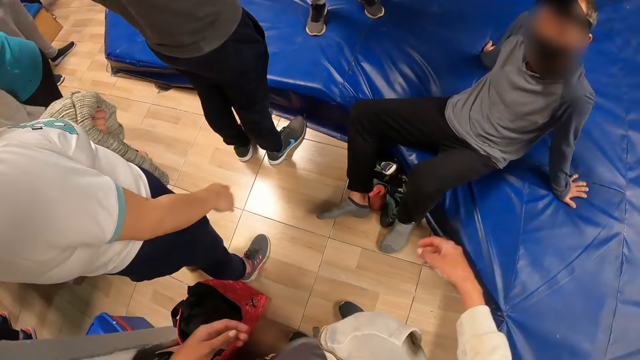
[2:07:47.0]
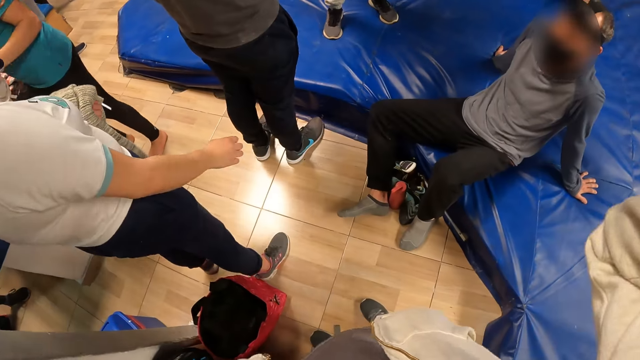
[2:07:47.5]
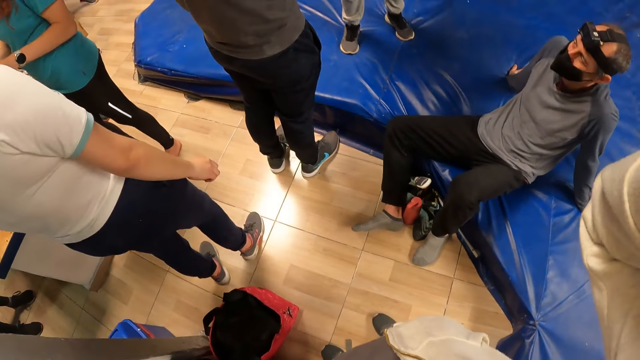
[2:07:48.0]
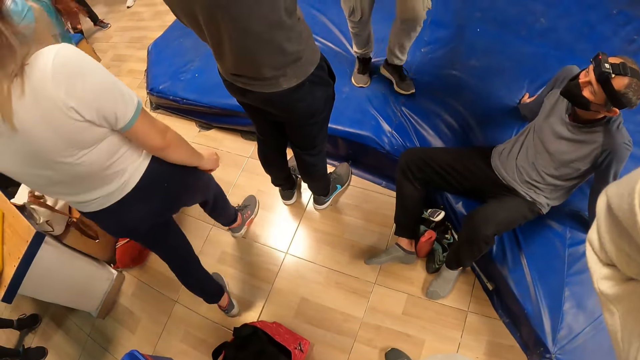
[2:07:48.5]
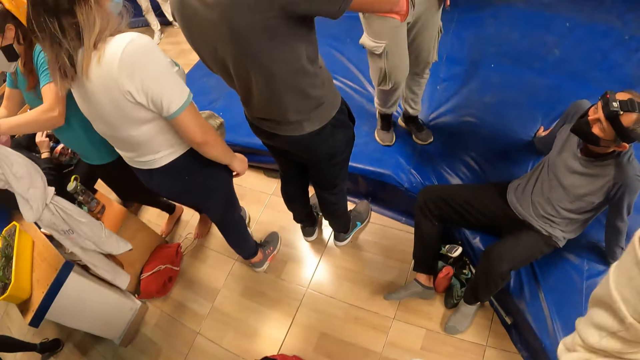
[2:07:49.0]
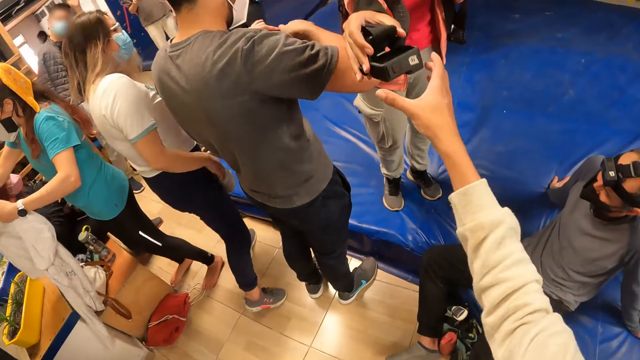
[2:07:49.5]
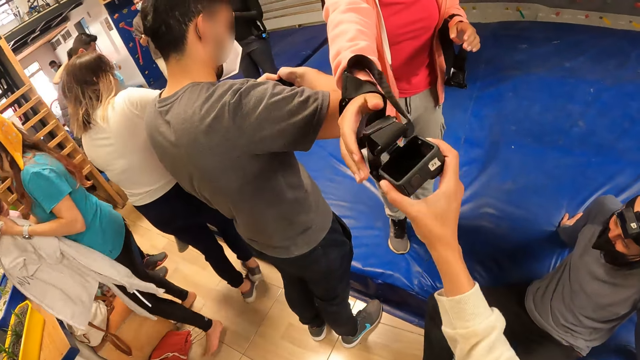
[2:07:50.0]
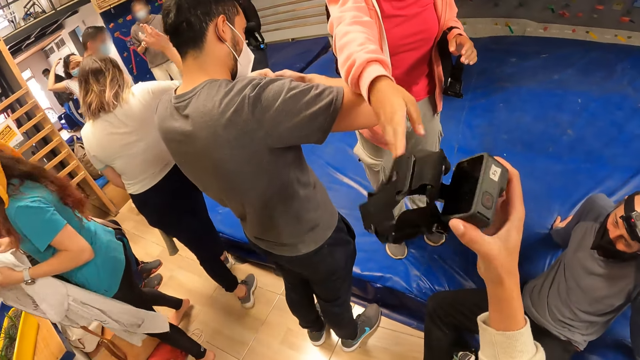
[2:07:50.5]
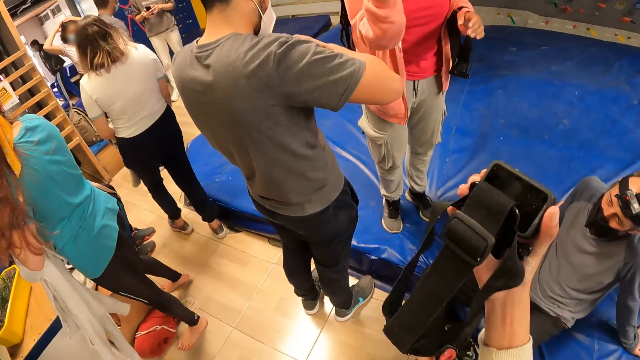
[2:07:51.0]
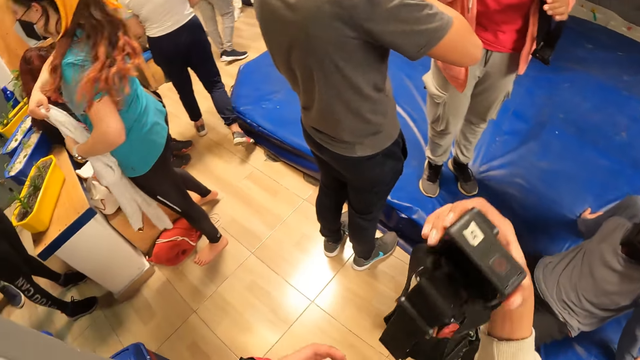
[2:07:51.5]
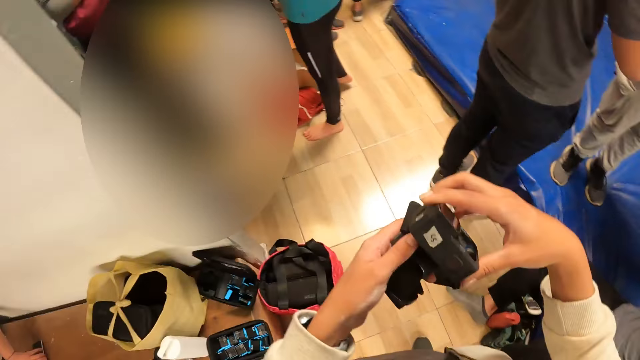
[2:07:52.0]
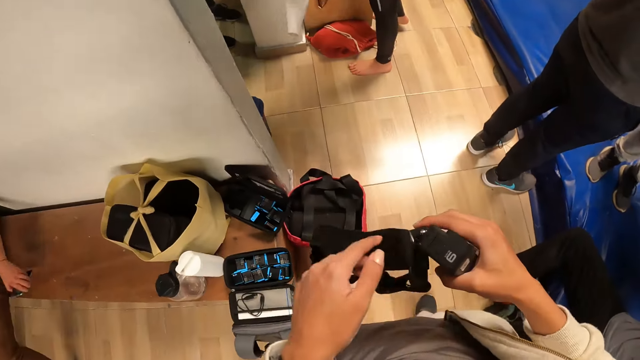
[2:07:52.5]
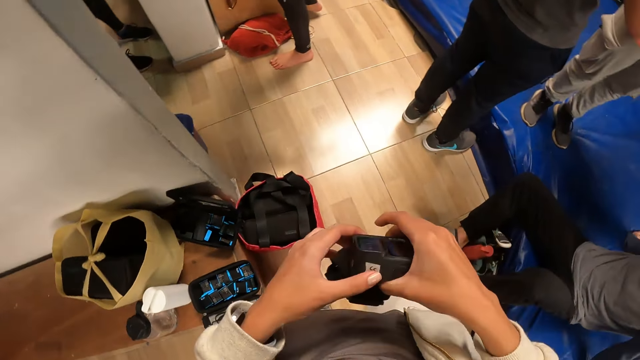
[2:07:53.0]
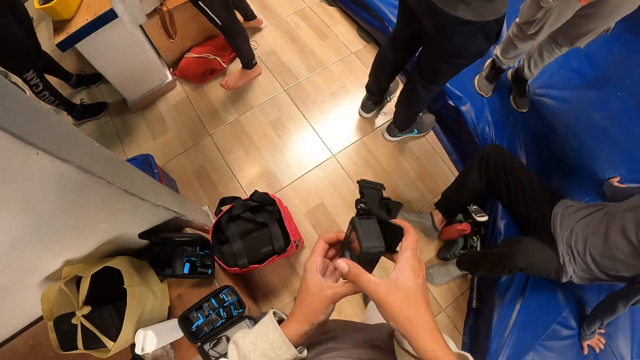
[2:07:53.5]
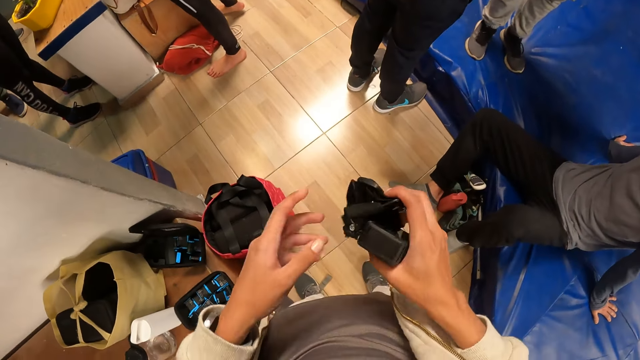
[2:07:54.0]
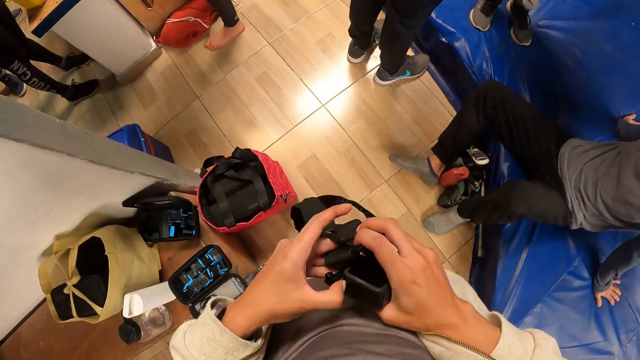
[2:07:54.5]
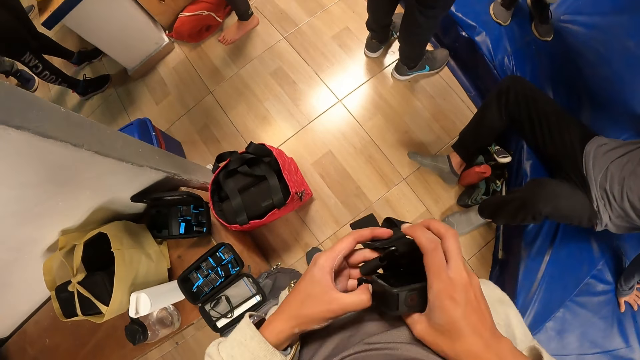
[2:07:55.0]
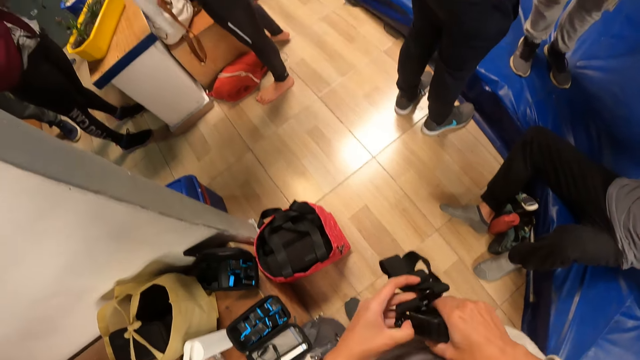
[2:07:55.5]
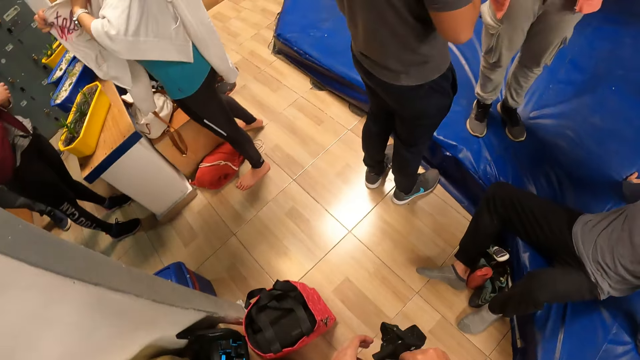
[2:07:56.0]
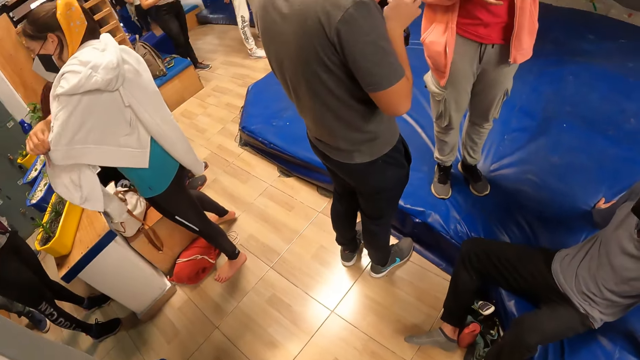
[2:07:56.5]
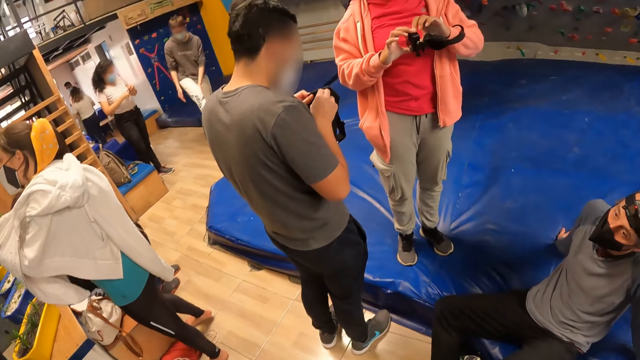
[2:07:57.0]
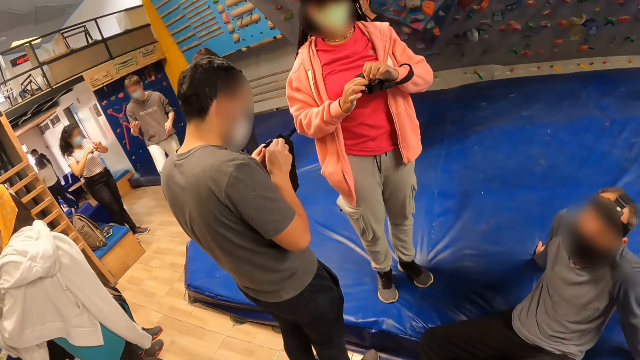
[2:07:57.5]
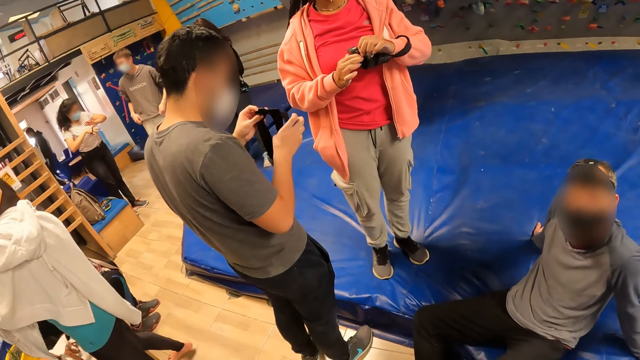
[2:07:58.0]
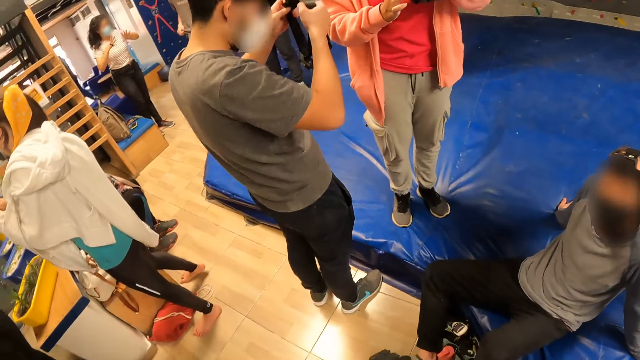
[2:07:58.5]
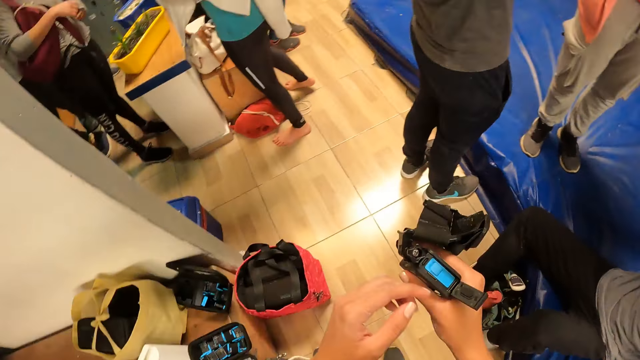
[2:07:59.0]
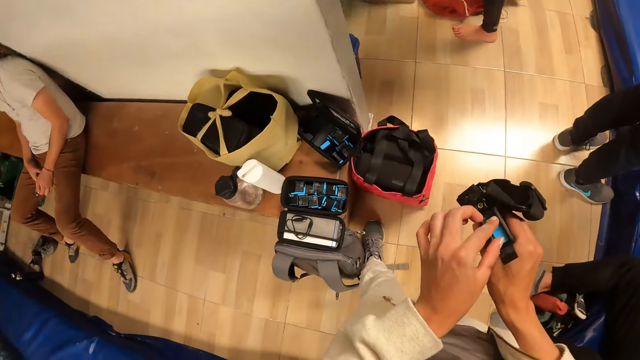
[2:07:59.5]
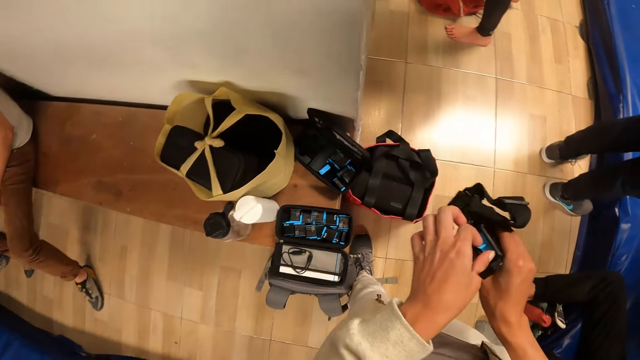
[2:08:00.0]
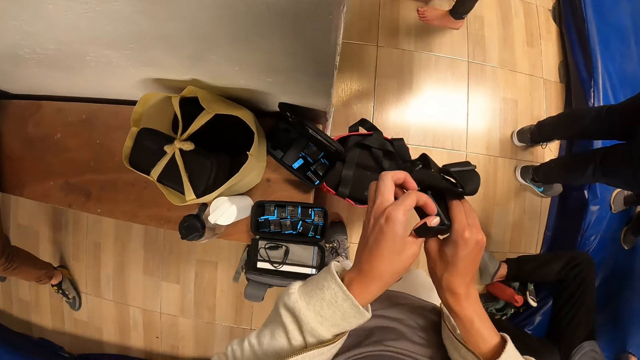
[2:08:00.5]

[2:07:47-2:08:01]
The camera wearer raises his hands towards his head. He adjusts the camera. A woman adjusts a cardigan with both hands. The camera wearer collects a head camera from another woman's right hand with his right hand. The first woman wears the cardigan in her hands. The camera wearer unfixes the head camera in his hands. He opens the camera. A man fixes the camera in his hands. The other woman fixes the camera in her hands. The camera wearer removes a battery from the head camera in his right hand with his left hand.

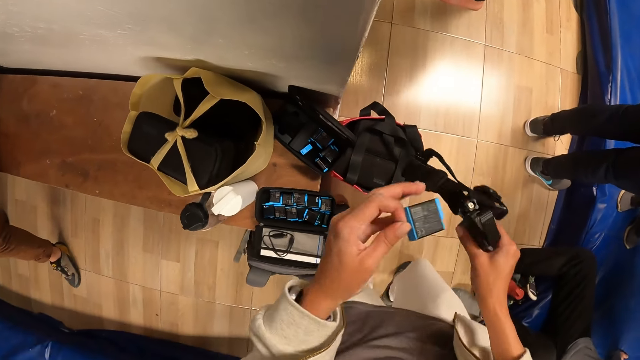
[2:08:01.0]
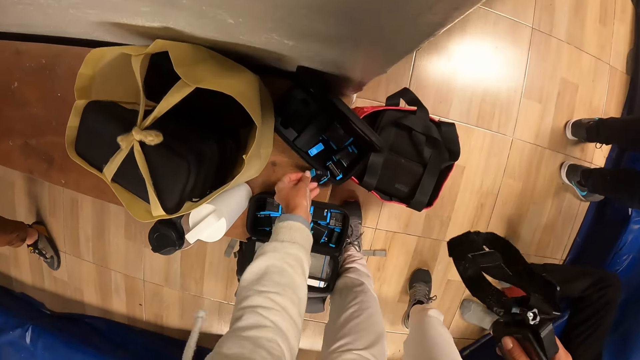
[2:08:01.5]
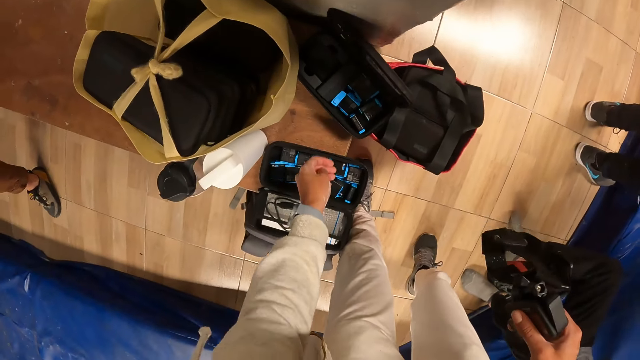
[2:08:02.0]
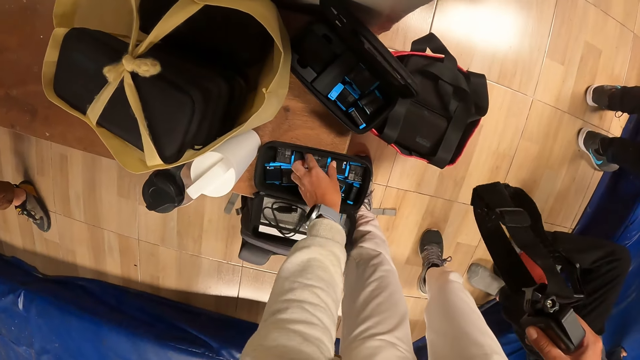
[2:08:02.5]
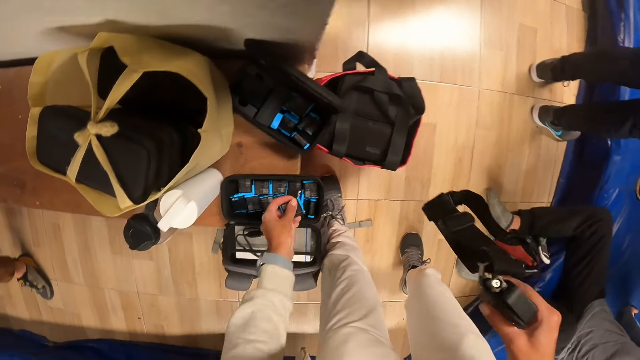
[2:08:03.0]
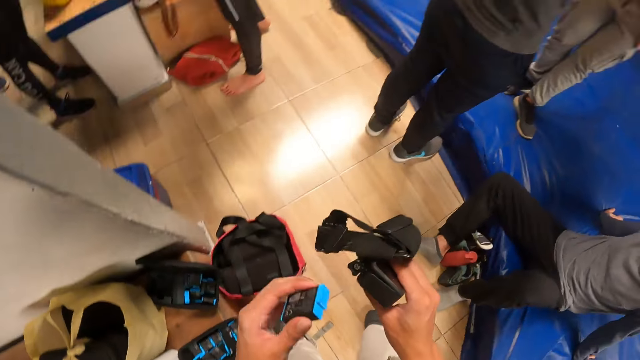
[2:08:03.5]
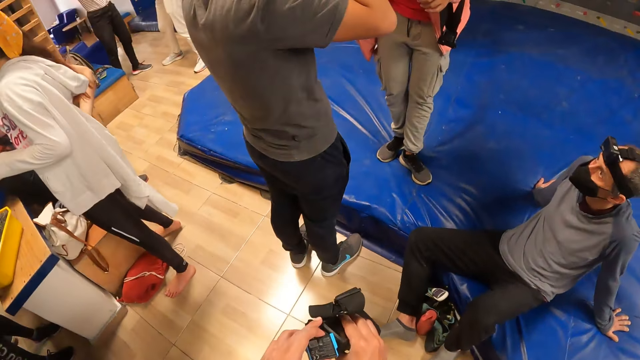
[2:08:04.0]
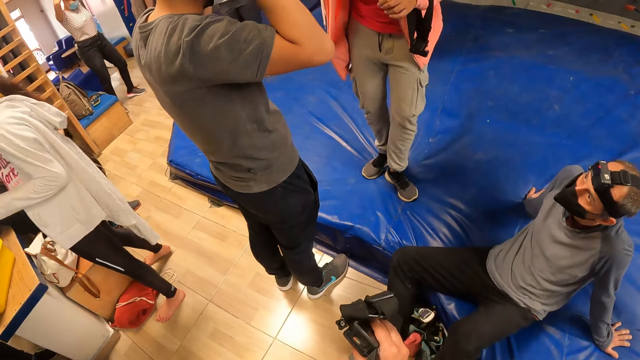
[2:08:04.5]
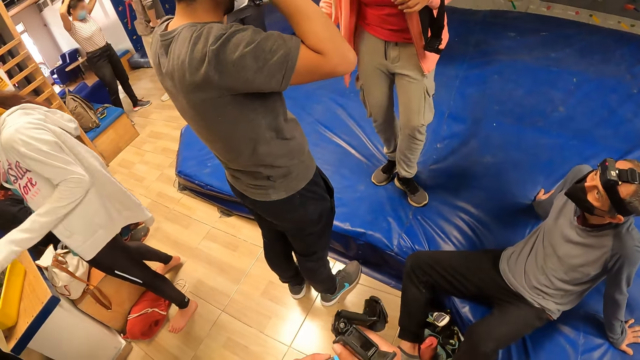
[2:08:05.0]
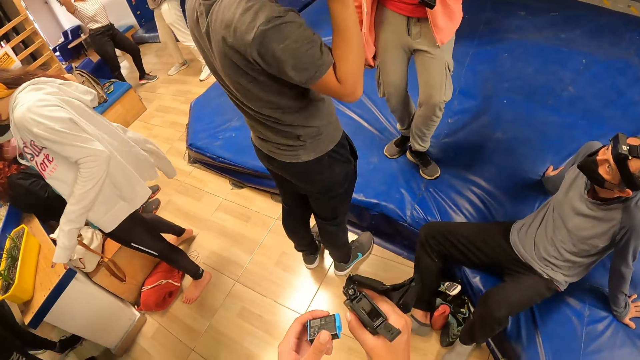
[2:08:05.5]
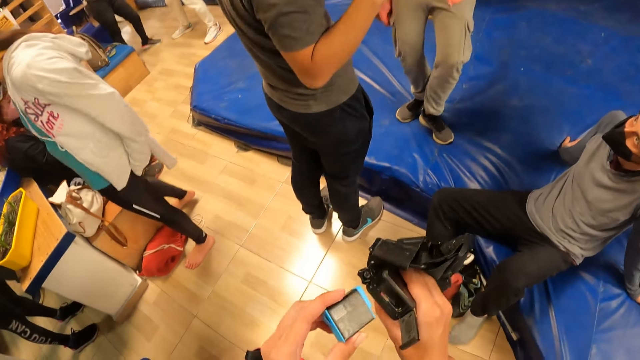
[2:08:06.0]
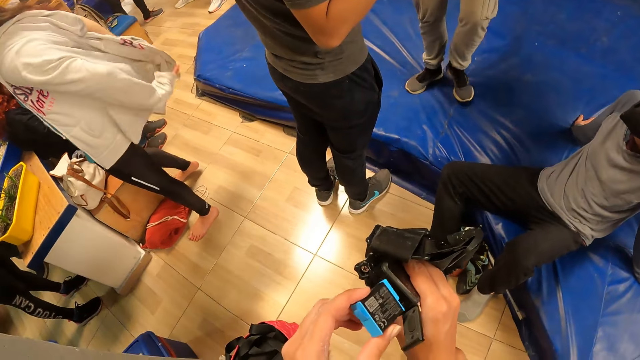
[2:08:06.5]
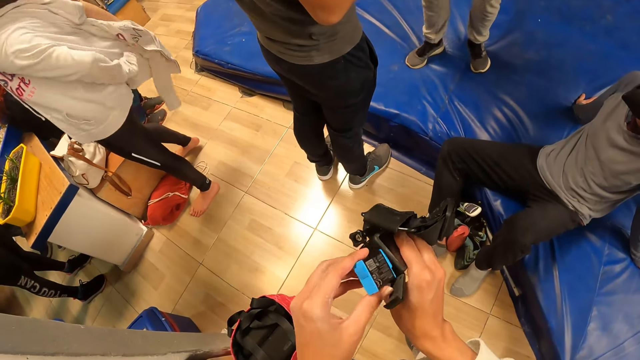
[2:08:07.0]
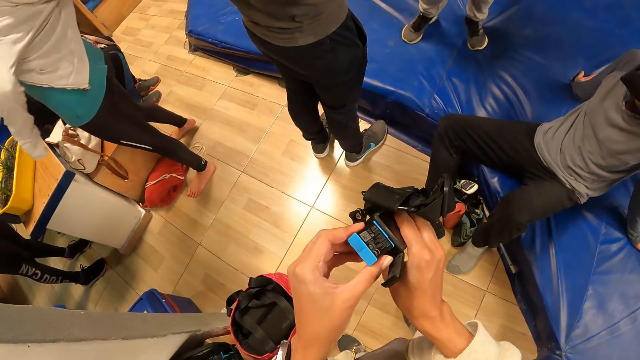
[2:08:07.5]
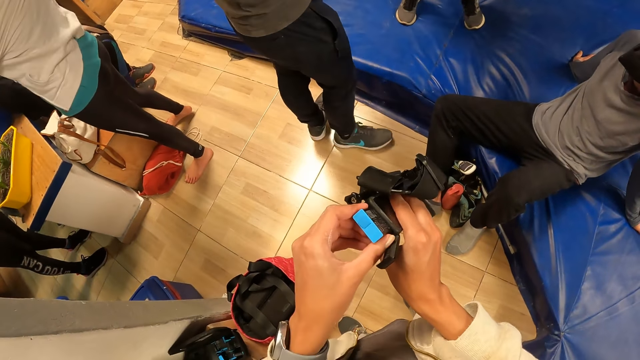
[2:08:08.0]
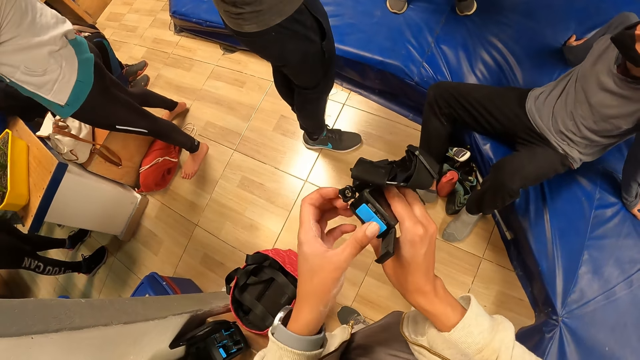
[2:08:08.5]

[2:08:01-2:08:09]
The camera wearer drops the battery in his left hand into the tech case on the bench. He picks up a battery from the tech case on the bench with his left hand. He opens the head camera battery cover with his left hand. He inserts the battery in his left hand into the head camera in his right hand.
